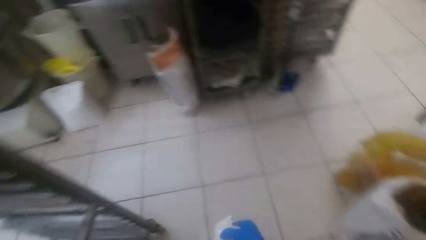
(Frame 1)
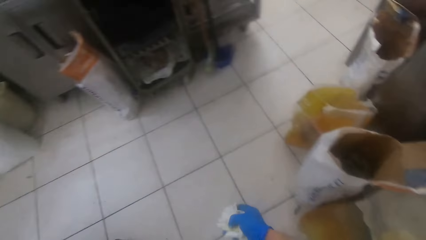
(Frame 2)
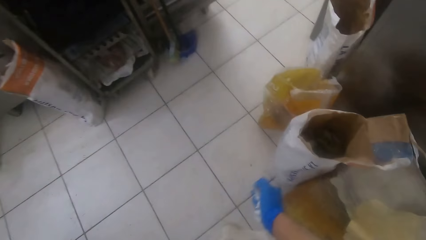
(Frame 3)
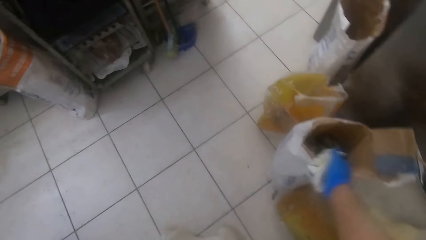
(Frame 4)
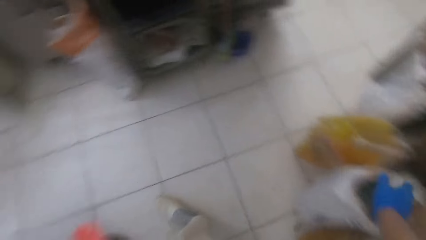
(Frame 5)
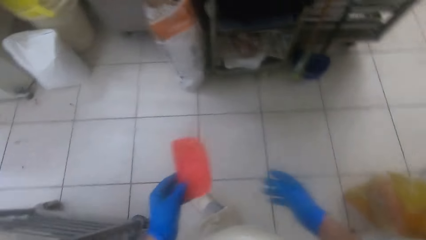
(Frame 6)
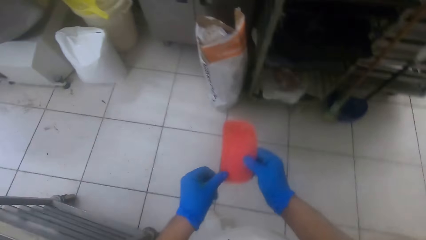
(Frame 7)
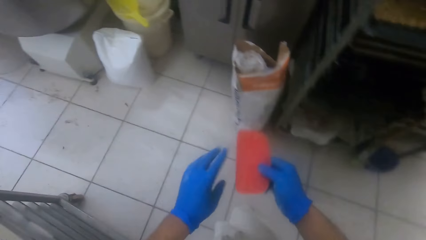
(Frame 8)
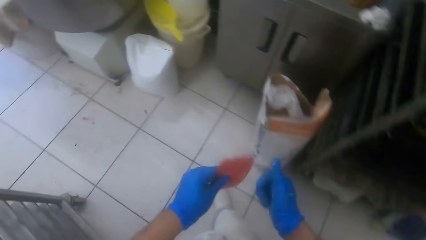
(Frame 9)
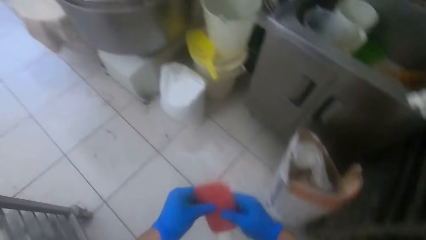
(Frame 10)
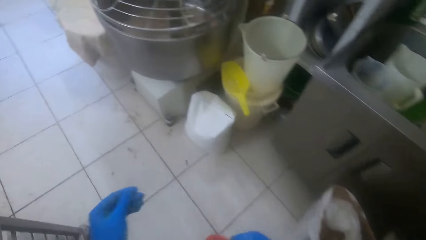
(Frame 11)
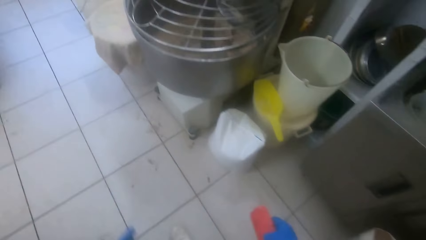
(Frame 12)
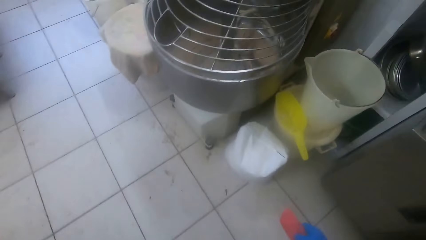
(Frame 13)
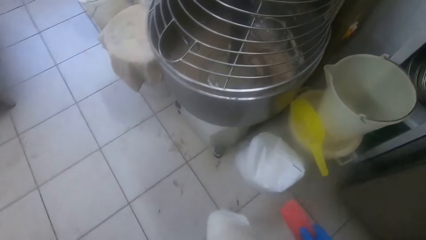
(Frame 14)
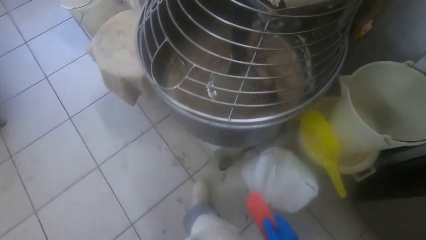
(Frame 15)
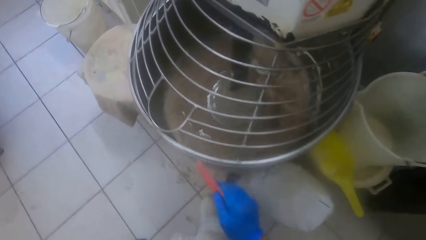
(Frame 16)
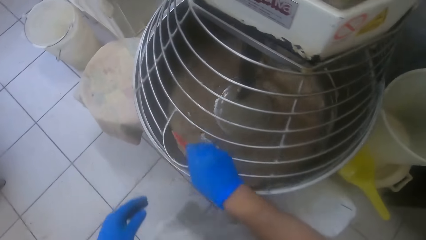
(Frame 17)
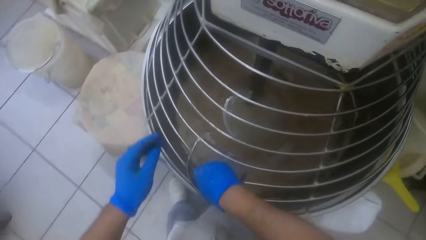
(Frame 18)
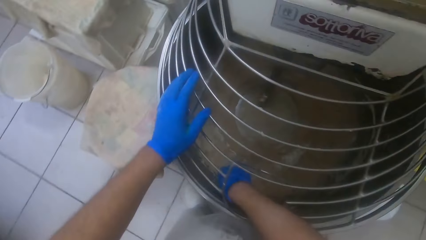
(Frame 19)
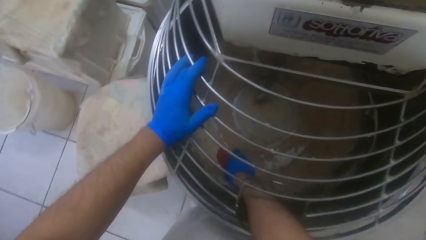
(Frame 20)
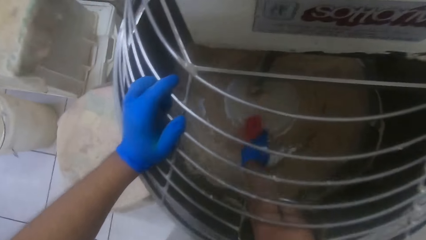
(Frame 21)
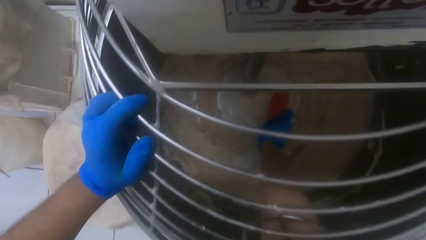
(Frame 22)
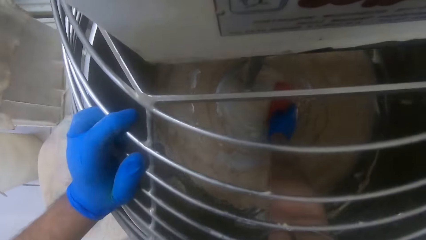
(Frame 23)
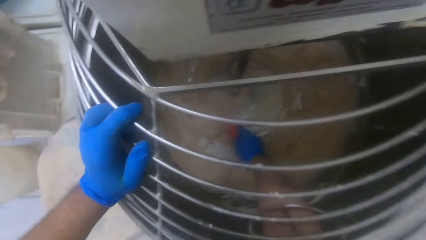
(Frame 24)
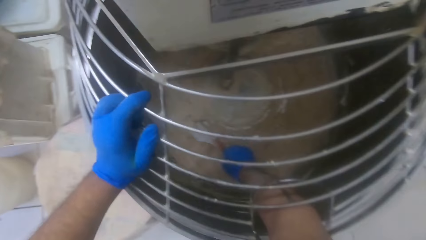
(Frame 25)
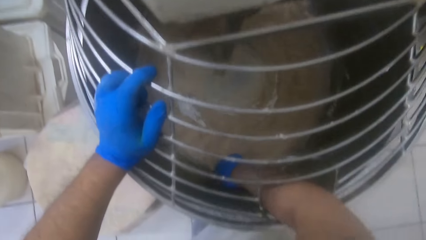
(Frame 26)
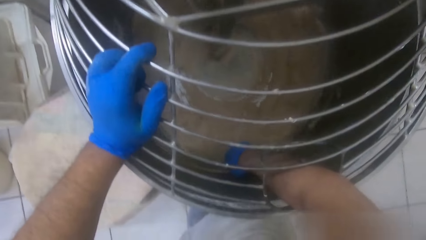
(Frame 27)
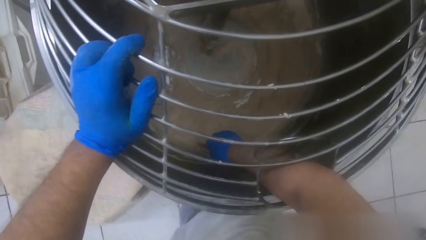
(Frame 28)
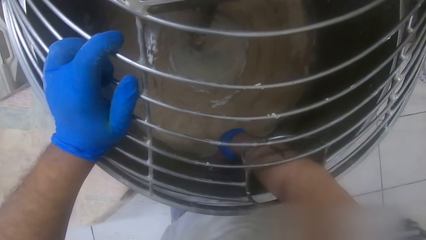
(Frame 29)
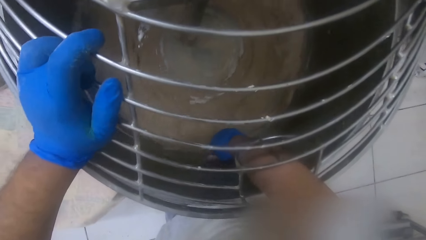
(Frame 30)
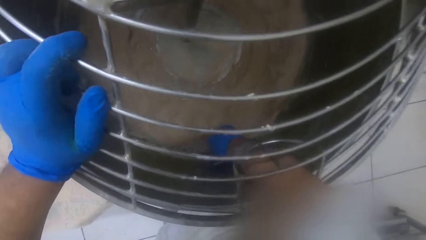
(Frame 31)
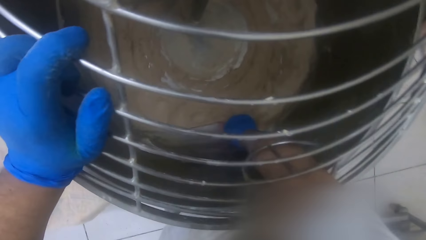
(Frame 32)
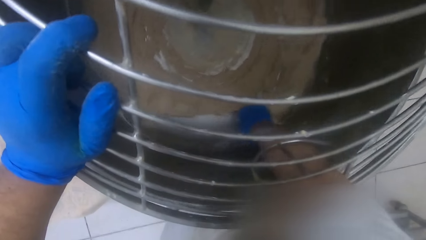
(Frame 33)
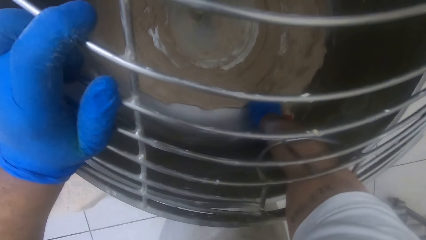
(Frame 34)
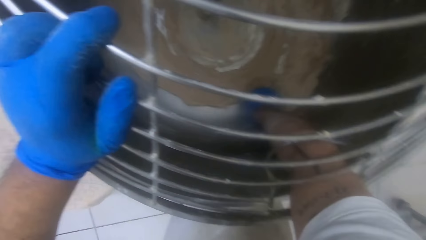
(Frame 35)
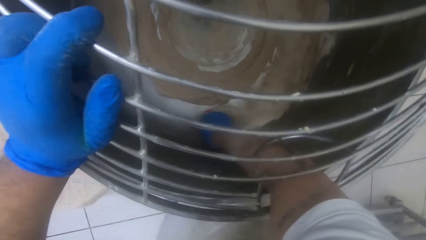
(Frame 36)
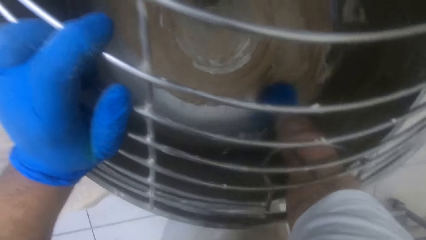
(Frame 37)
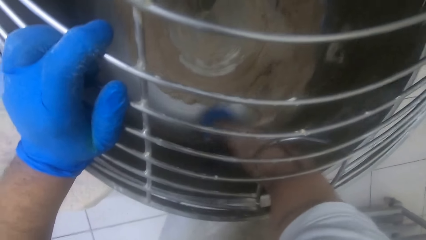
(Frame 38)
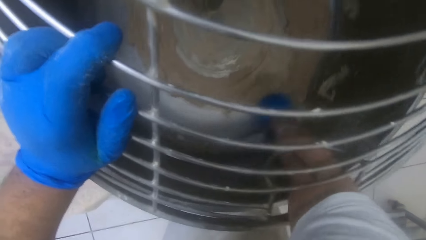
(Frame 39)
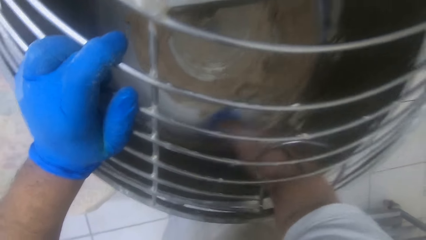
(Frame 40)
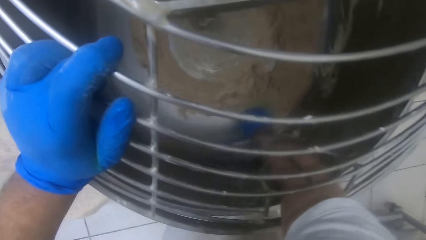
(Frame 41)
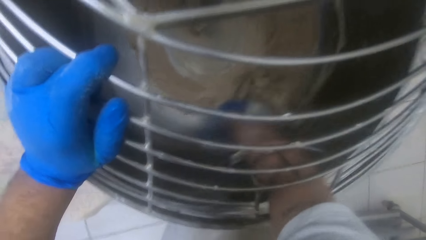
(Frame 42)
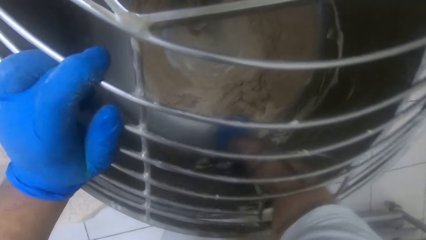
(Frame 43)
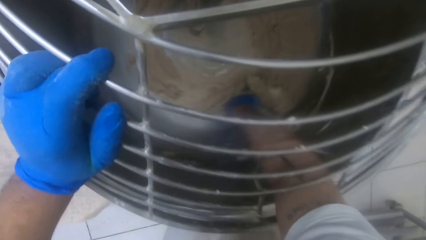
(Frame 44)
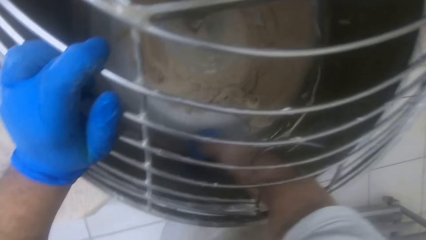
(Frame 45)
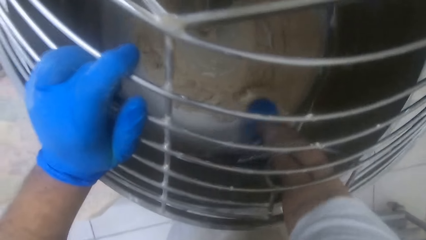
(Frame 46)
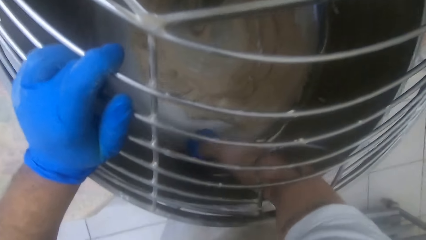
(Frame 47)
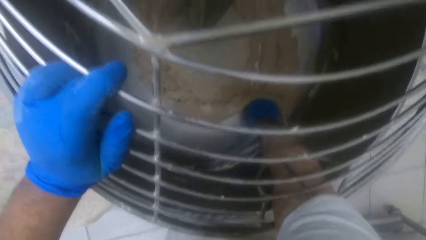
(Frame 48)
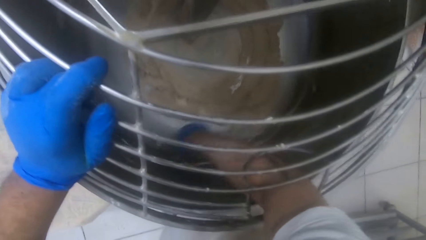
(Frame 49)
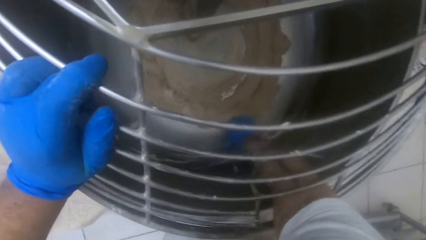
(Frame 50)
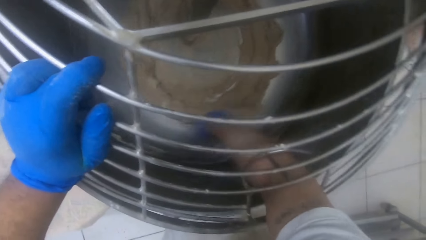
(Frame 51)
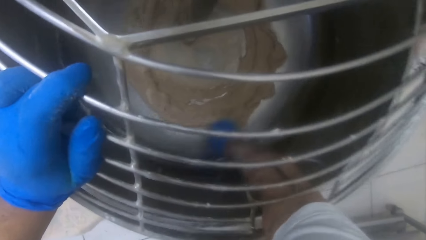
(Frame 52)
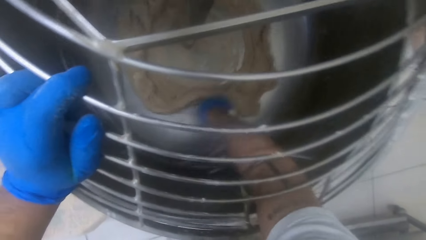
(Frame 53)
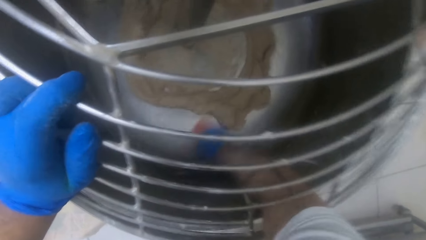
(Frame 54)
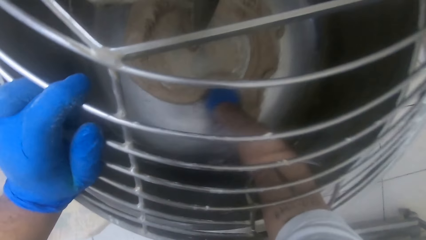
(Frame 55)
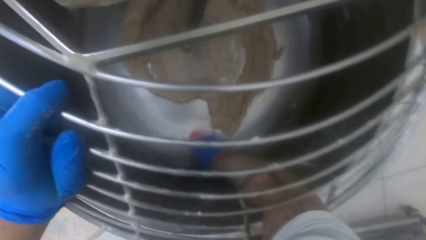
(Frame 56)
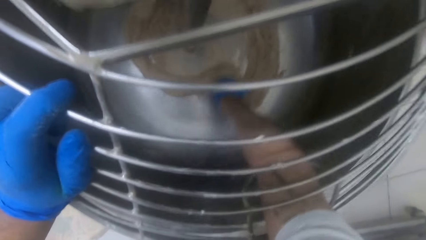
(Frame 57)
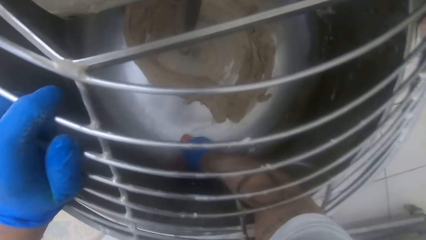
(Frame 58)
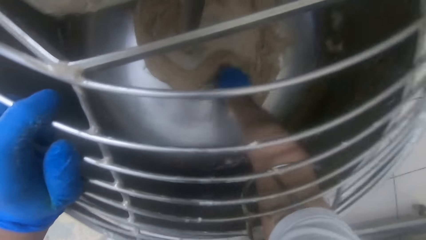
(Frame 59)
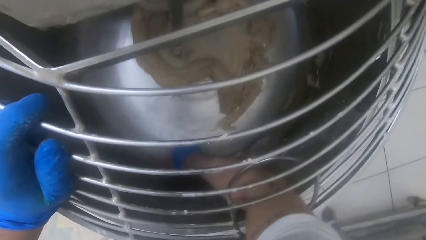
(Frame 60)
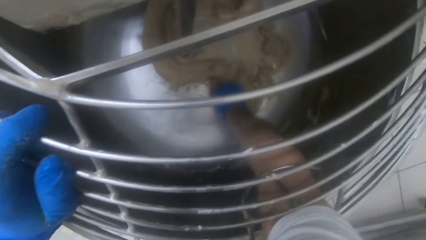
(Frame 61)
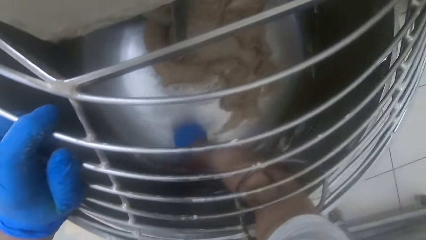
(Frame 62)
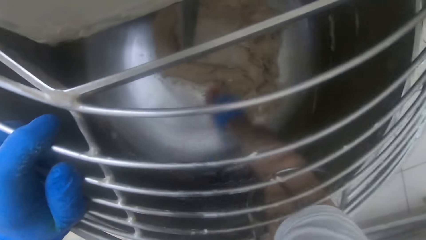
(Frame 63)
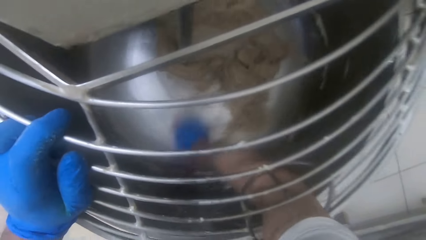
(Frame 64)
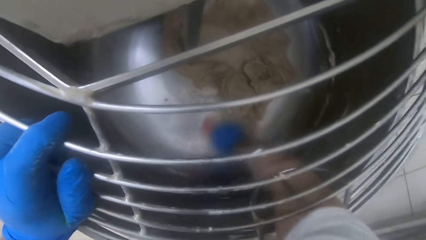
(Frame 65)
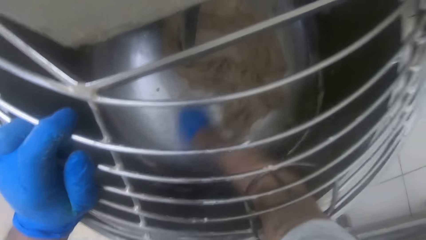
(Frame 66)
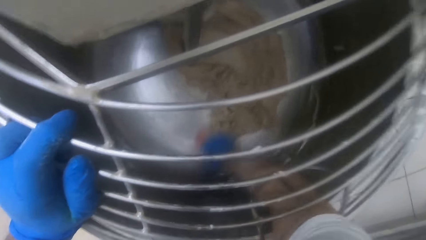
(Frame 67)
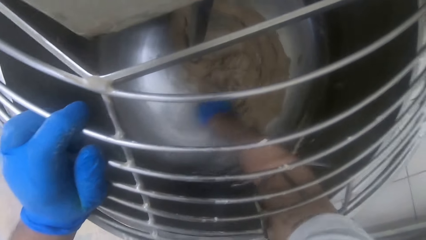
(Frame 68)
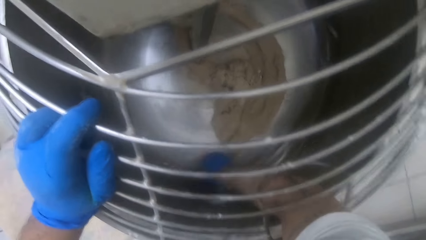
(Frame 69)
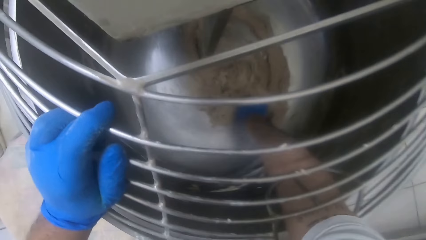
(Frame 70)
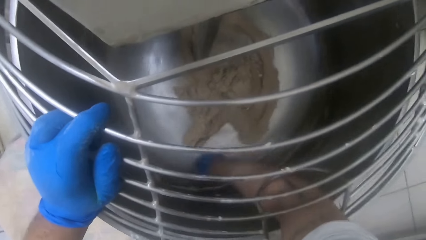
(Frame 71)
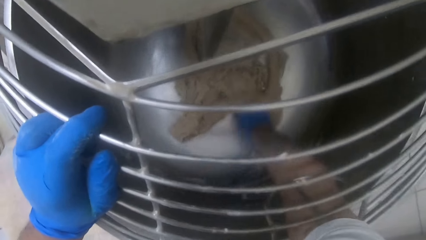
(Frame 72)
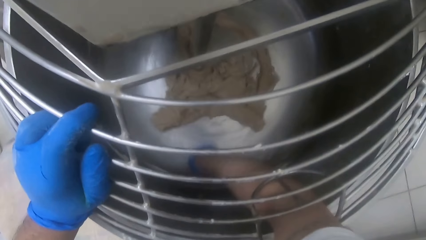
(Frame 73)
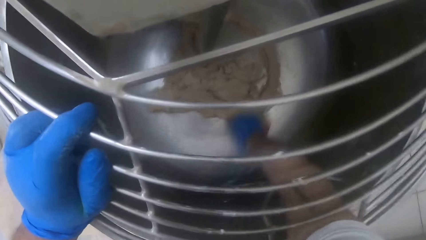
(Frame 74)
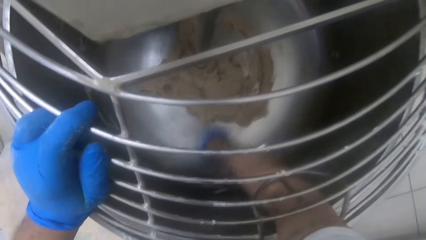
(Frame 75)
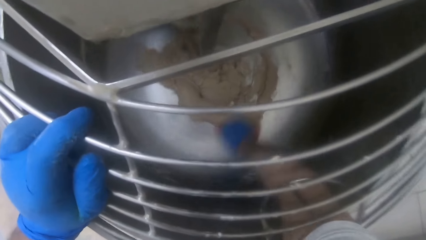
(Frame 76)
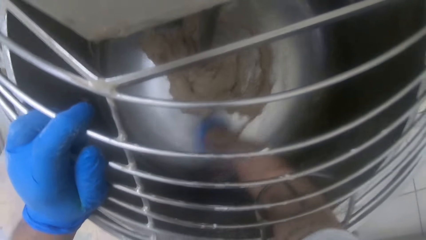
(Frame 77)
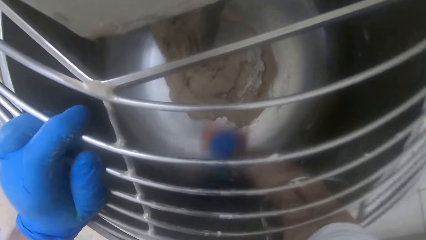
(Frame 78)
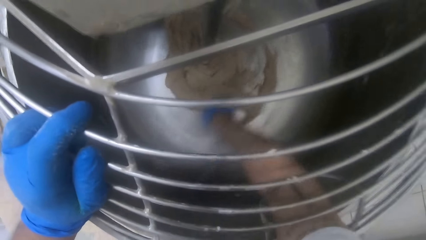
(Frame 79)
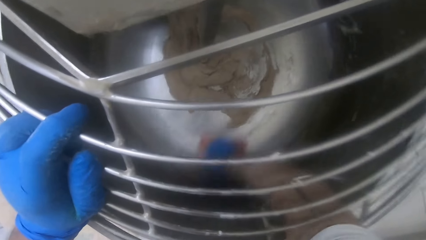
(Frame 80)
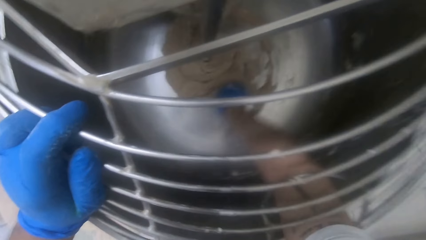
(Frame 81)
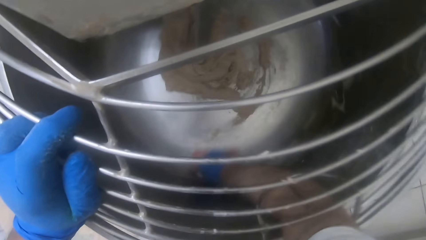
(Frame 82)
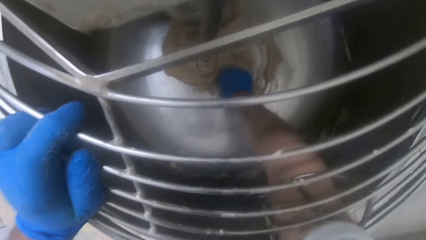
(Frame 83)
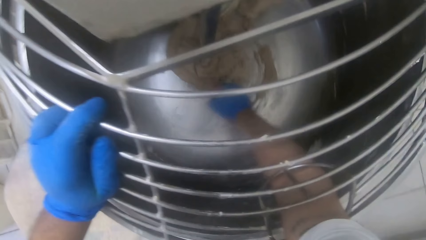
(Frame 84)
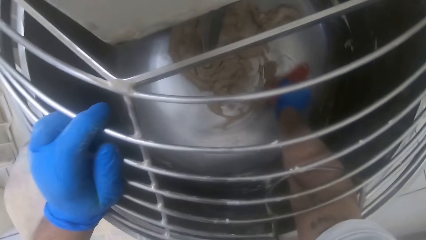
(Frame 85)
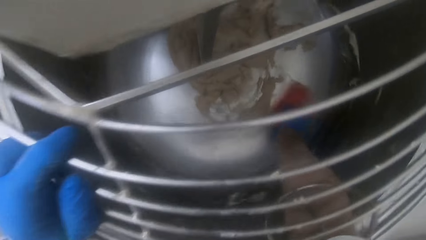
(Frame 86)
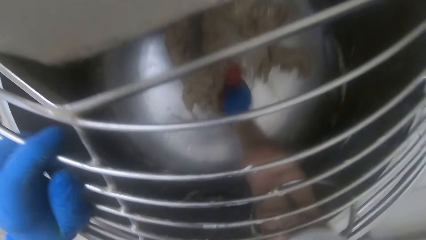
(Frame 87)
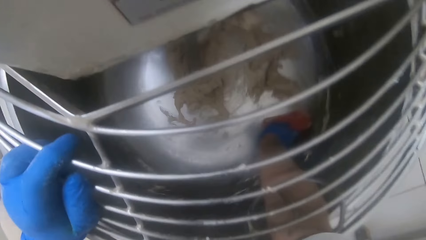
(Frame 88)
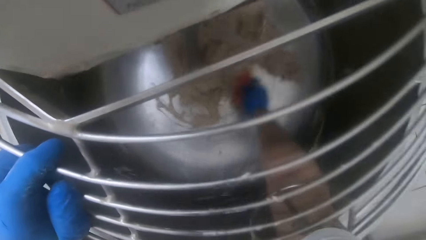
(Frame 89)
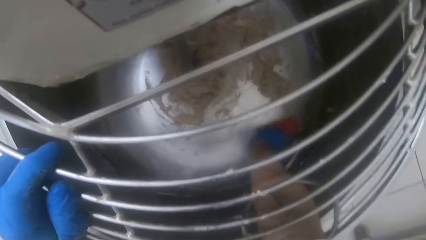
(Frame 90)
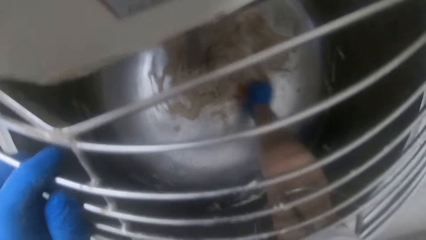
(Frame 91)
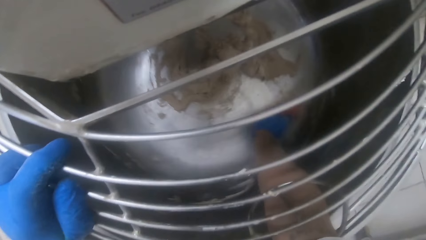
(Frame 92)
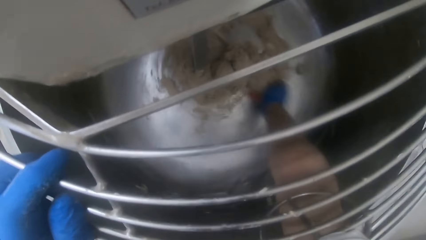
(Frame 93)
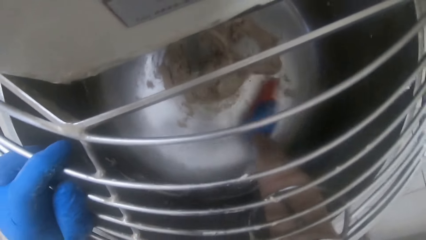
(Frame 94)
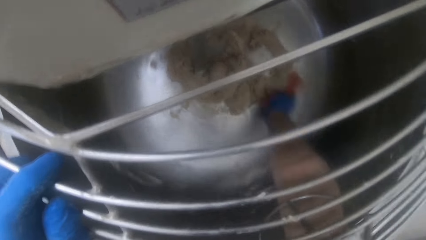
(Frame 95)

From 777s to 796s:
The camera wearer walks to the dough mixer. He throws the nylon in his right hand inside a sack on the ground. He passes the scraper from his left hand to his right hand. He holds a red staff. He walks around. He dips his right hand with the scraper into the dough mixer bowl. He holds the dough mixer guard with his left hand. He scrapes dough in the dough mixer bowl with the scraper in his right hand.
